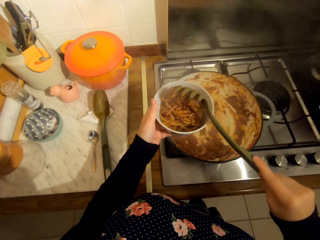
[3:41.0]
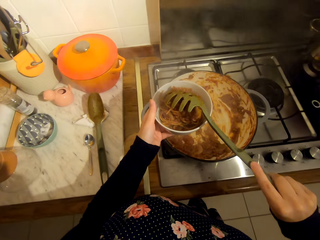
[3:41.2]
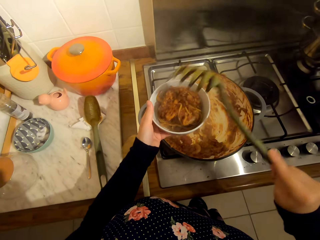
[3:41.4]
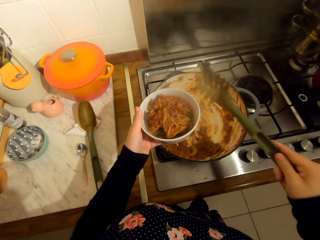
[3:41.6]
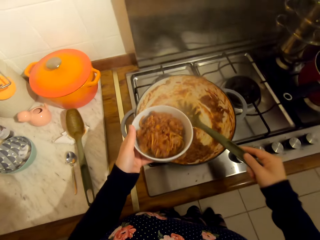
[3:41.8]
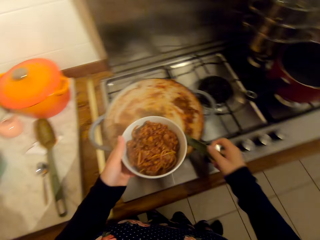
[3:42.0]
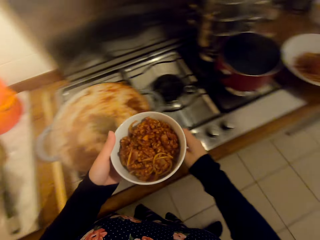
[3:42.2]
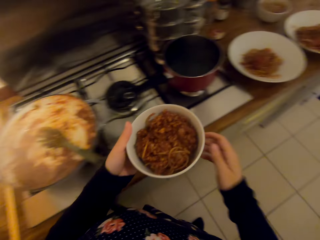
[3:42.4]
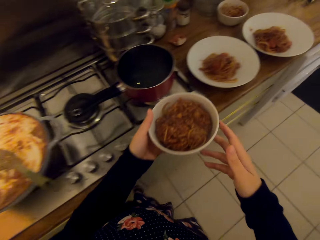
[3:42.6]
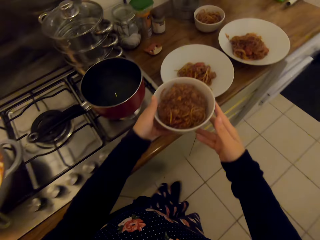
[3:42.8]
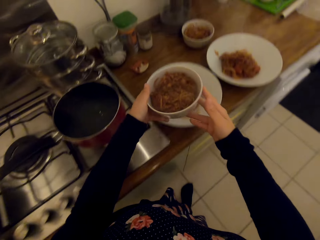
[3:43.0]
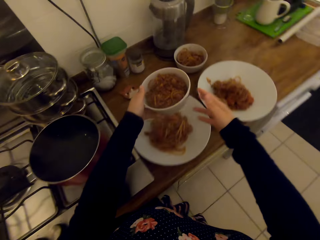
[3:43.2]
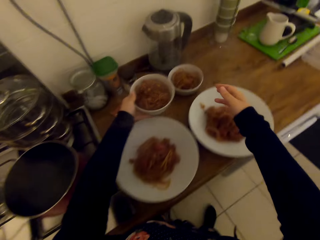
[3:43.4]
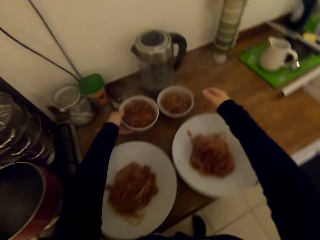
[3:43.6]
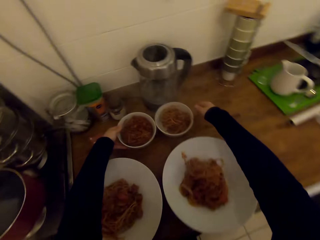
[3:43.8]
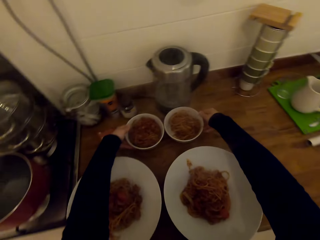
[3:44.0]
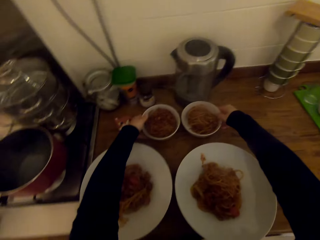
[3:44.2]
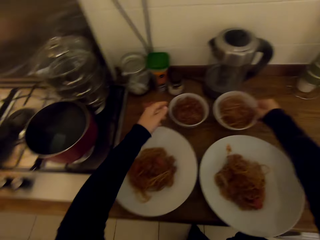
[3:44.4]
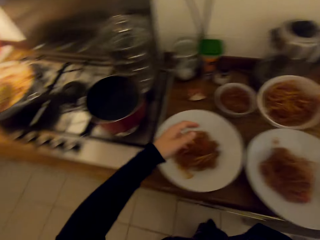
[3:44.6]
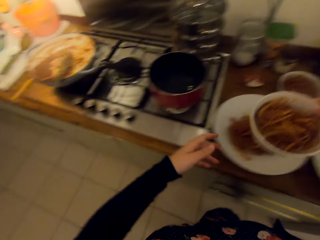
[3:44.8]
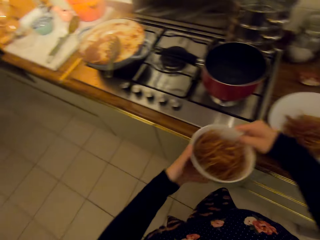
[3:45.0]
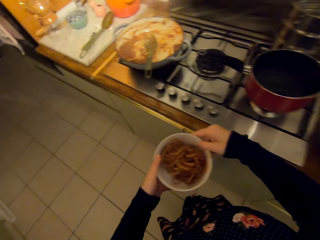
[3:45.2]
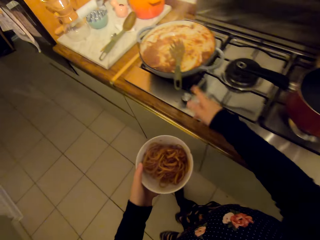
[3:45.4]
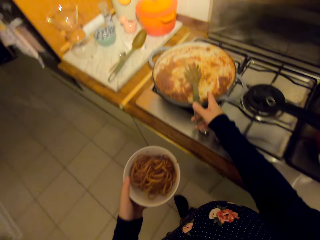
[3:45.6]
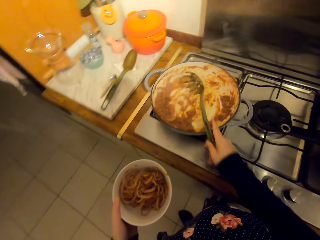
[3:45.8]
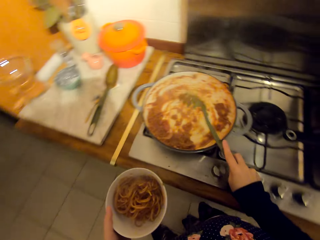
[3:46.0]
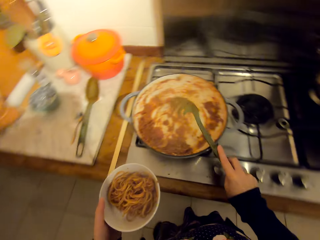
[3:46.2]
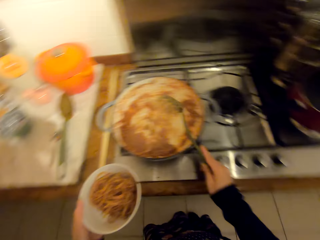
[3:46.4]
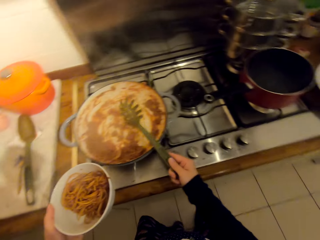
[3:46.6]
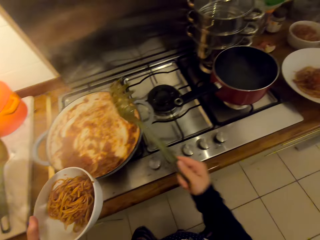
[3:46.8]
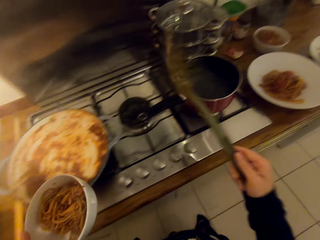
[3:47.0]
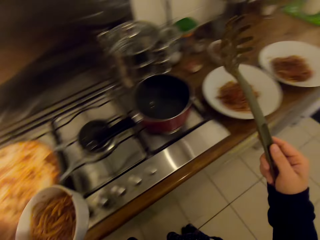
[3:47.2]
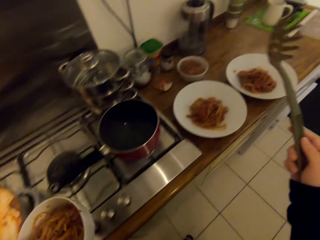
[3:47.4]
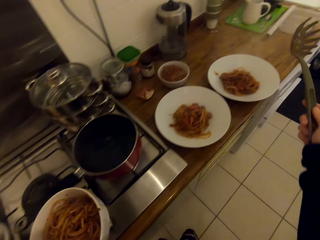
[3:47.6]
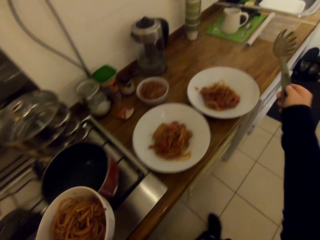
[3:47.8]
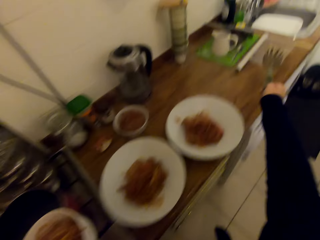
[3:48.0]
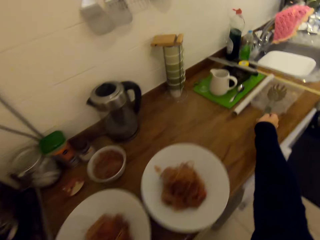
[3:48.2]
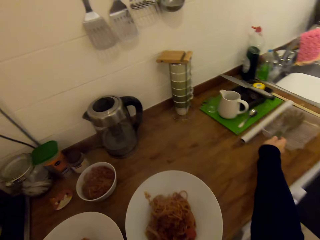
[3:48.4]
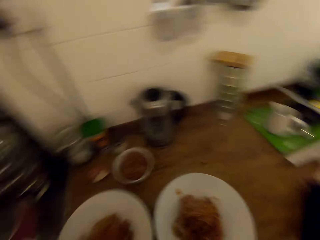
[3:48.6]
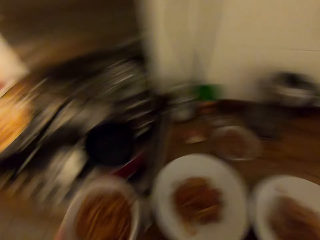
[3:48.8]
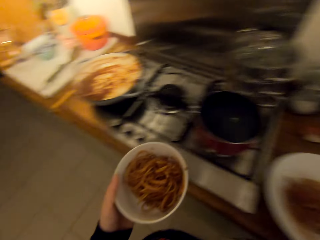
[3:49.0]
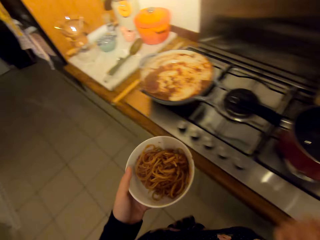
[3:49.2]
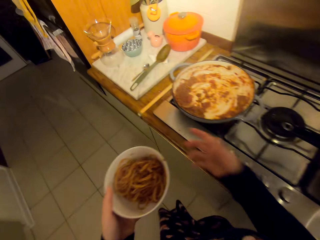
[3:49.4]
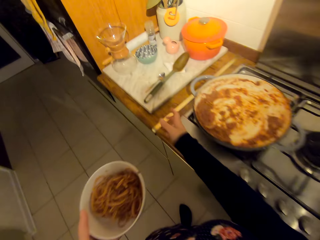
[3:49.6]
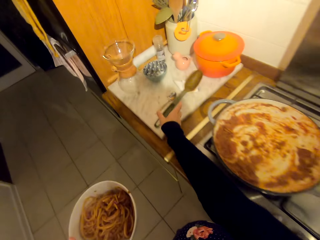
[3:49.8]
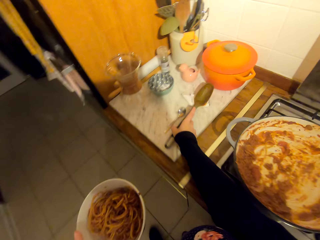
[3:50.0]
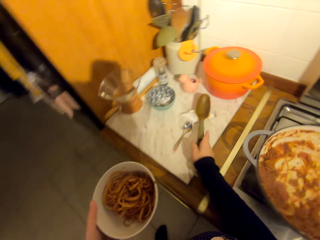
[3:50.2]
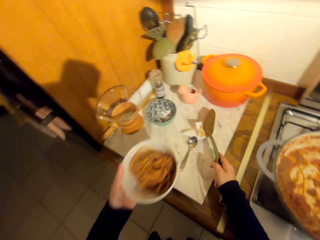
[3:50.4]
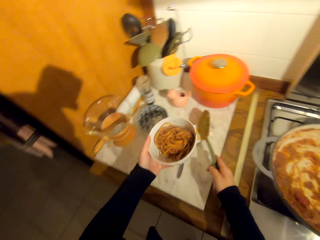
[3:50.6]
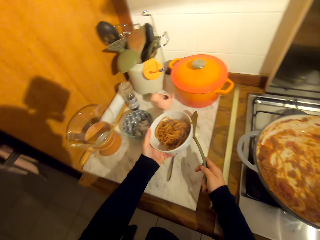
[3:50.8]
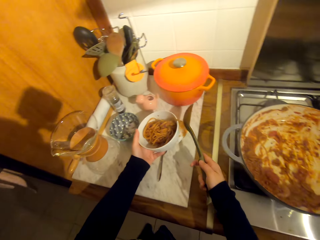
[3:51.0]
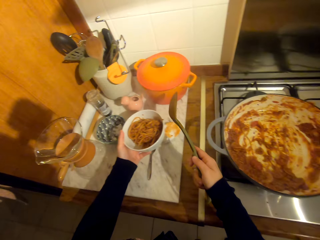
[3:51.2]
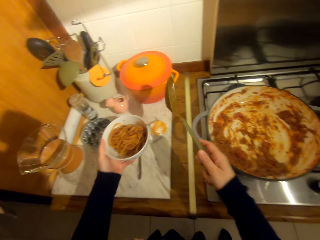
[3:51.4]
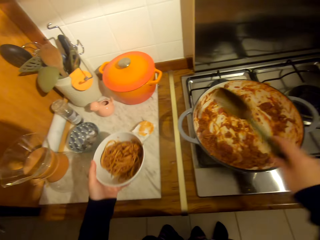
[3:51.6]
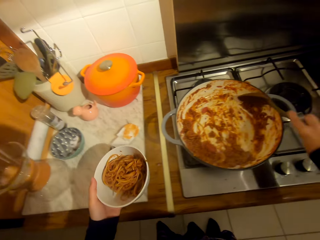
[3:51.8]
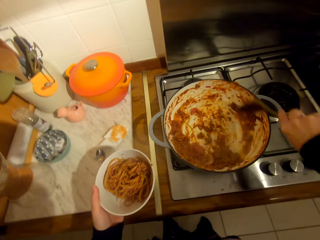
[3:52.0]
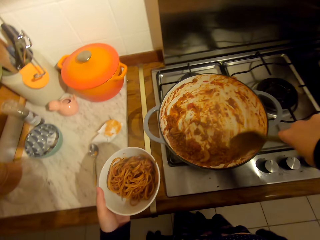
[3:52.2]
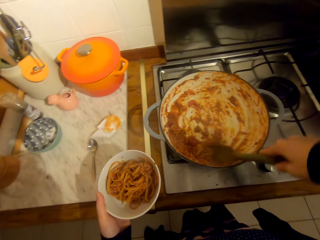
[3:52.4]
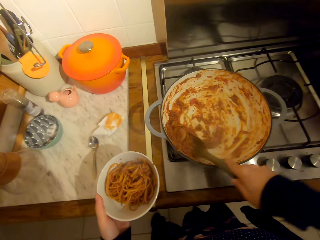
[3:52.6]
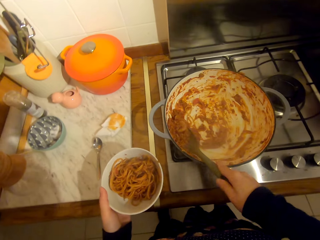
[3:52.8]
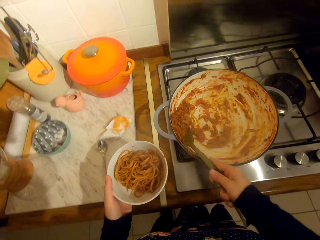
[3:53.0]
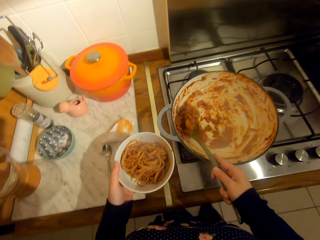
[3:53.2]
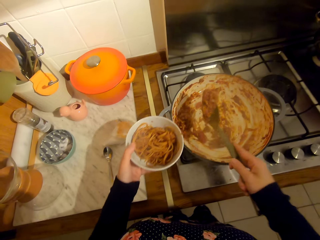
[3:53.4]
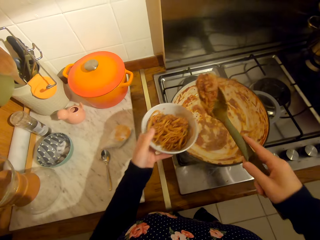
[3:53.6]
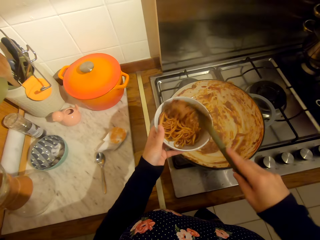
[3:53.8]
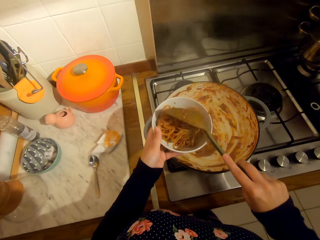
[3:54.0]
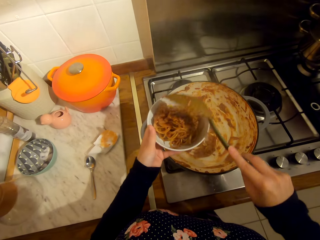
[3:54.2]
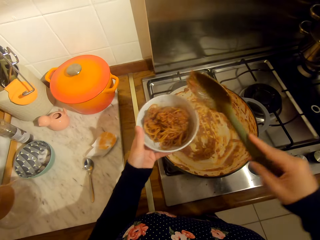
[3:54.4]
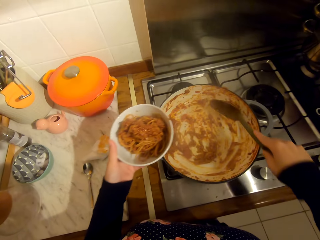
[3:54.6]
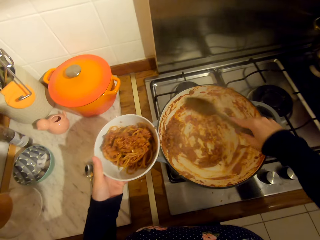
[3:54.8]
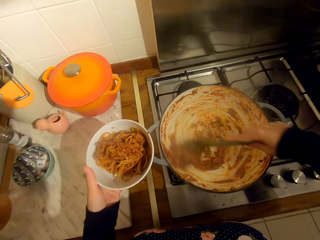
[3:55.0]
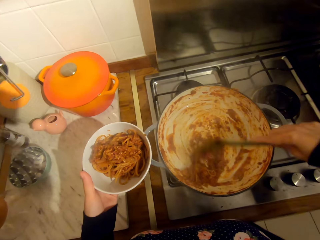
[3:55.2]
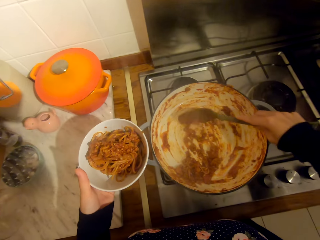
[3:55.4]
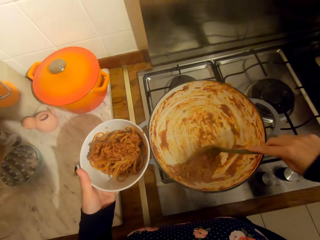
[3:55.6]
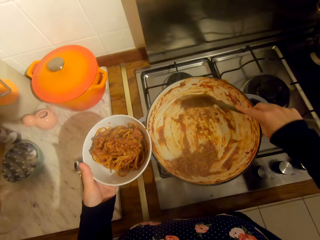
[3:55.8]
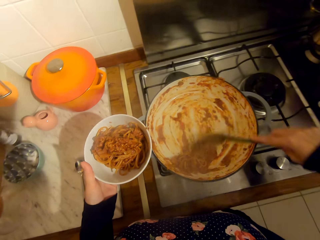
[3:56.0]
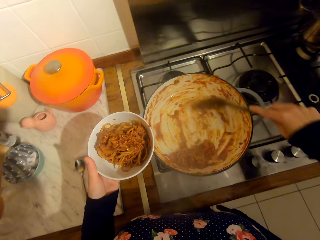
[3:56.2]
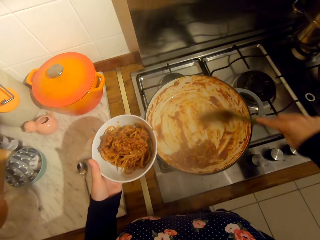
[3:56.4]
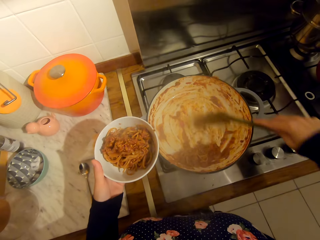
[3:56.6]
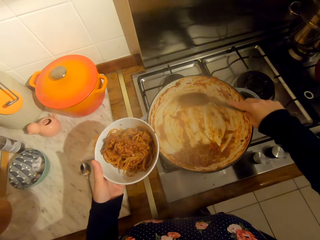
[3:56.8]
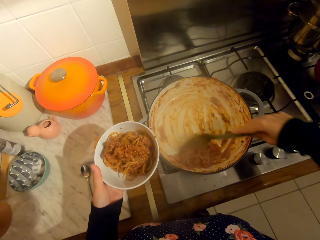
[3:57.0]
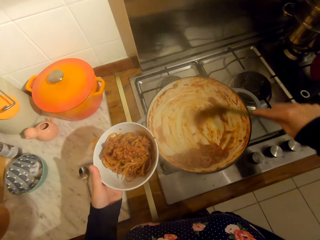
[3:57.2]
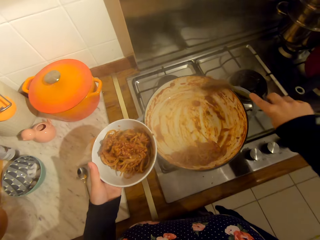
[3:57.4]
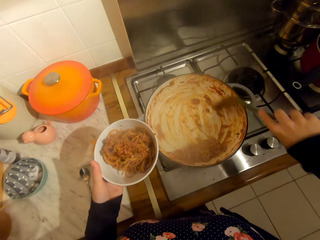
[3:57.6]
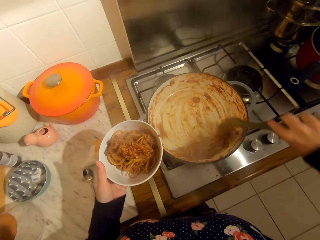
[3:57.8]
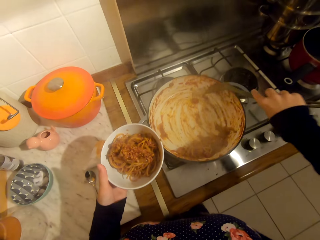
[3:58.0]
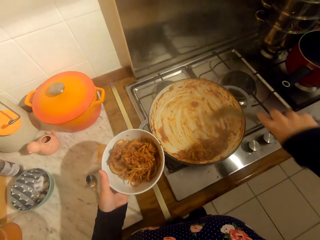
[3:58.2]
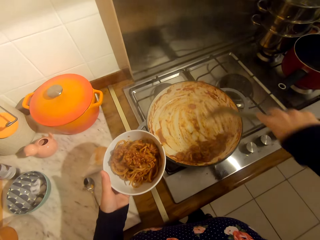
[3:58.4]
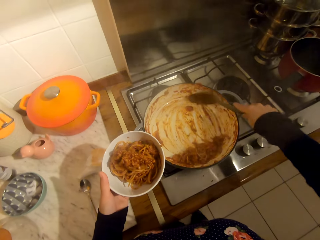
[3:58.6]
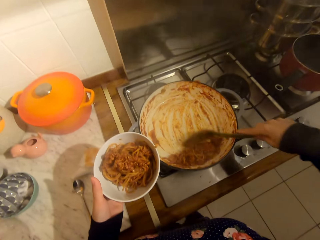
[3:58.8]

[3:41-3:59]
The camera wearer places the food on the kitchen counter. They pick a bowl from the table and put the bowl on the kitchen table. They place the spaghetti spoon or cooking spoon on a clear plate on the kitchen table. They pick up the cooking spoon from the kitchen table. They scoop food with the cooking spoon. They serve the food in the bowl.
